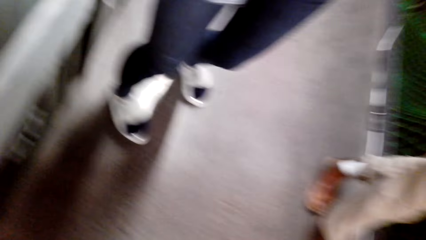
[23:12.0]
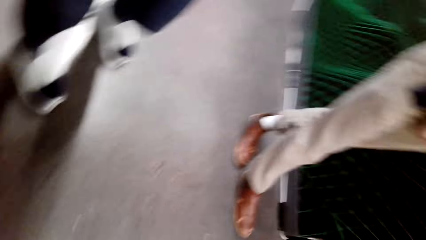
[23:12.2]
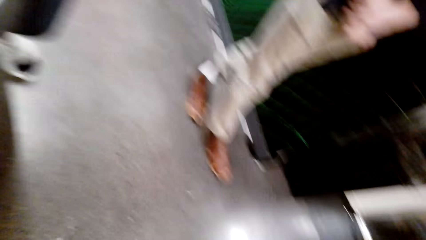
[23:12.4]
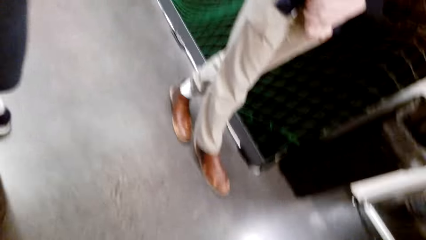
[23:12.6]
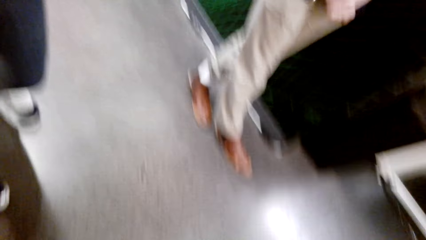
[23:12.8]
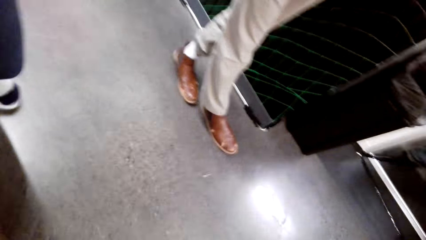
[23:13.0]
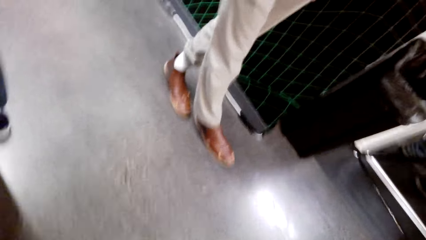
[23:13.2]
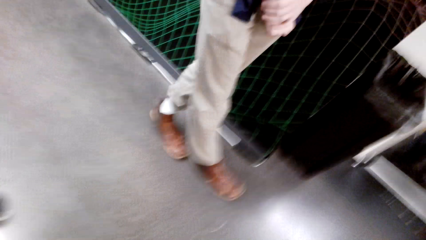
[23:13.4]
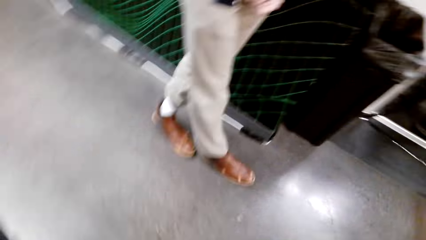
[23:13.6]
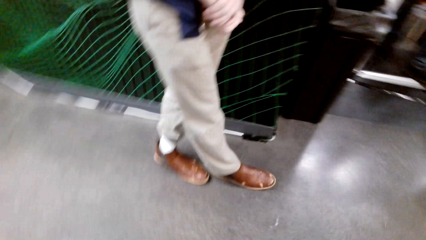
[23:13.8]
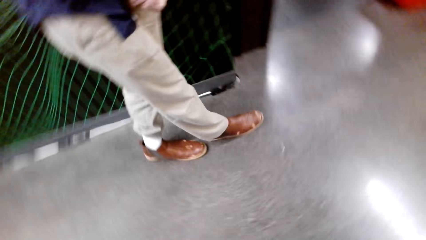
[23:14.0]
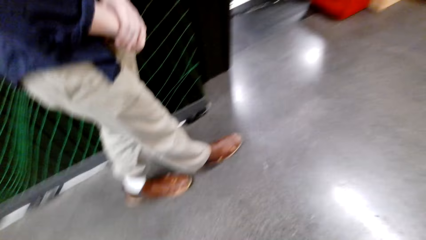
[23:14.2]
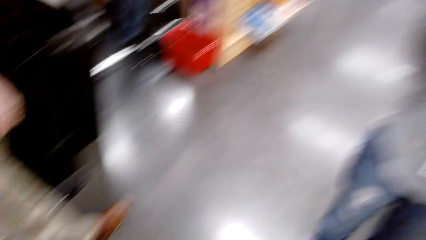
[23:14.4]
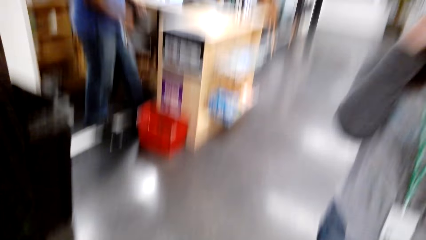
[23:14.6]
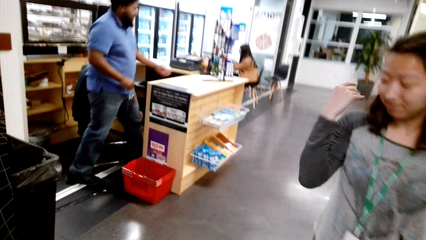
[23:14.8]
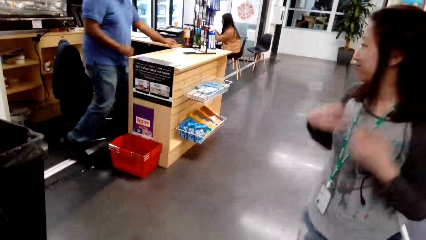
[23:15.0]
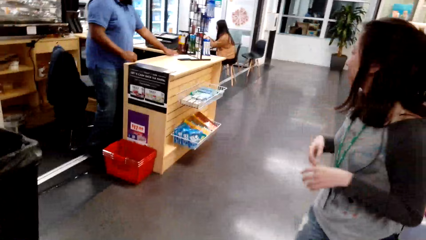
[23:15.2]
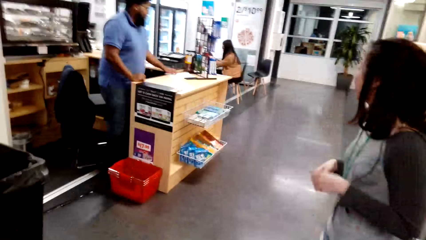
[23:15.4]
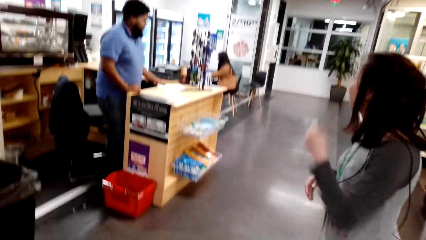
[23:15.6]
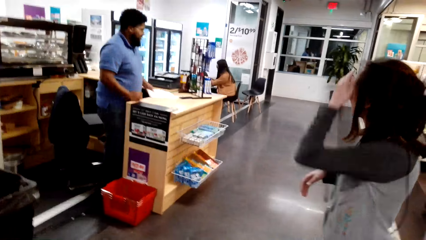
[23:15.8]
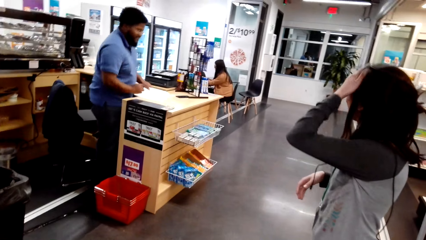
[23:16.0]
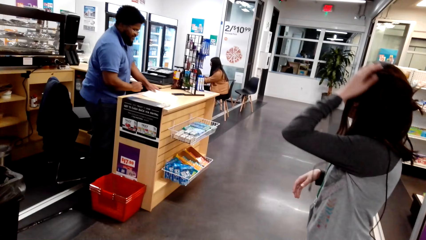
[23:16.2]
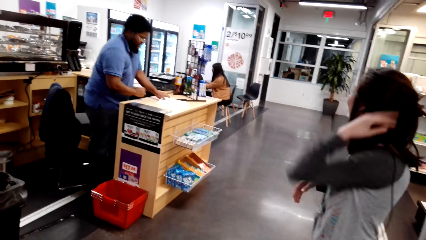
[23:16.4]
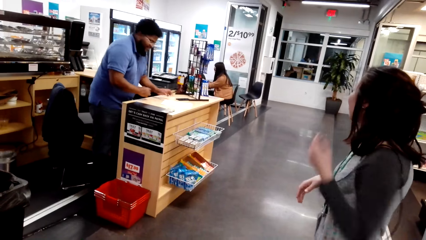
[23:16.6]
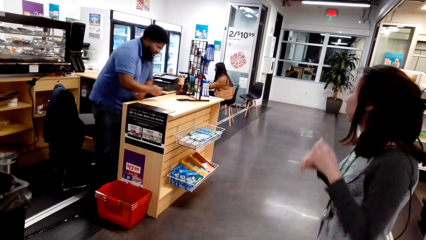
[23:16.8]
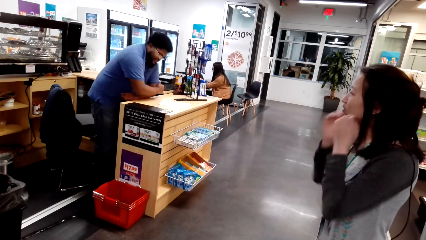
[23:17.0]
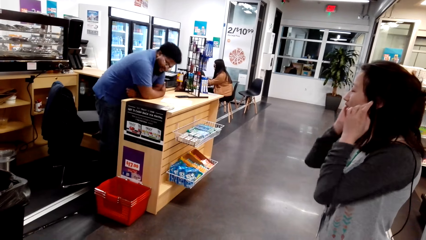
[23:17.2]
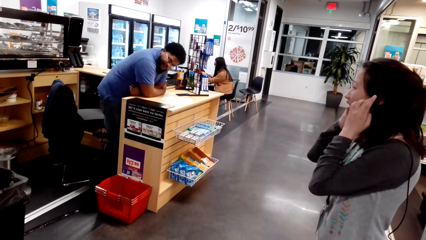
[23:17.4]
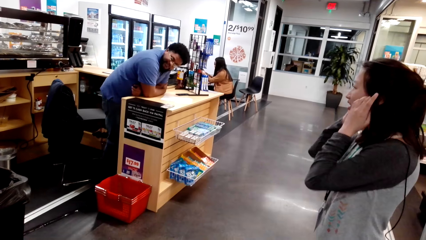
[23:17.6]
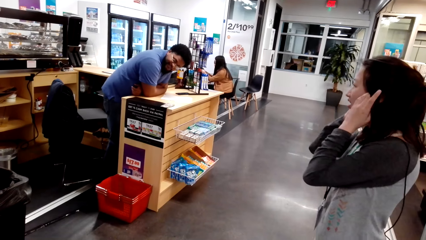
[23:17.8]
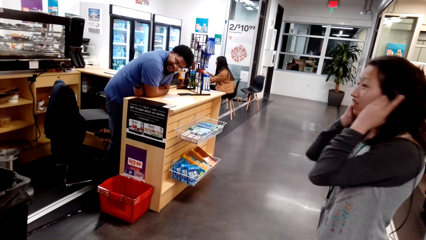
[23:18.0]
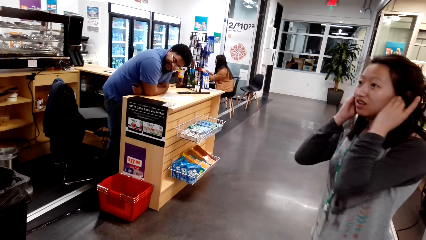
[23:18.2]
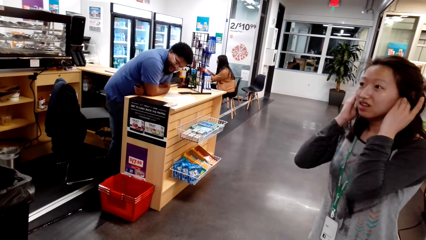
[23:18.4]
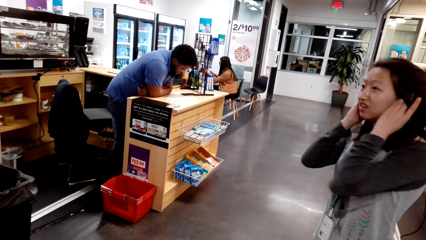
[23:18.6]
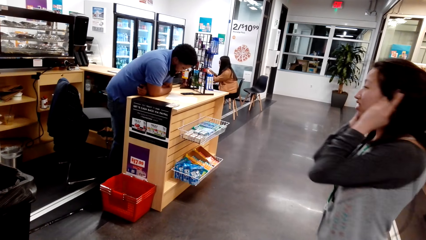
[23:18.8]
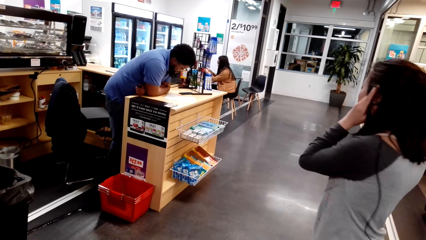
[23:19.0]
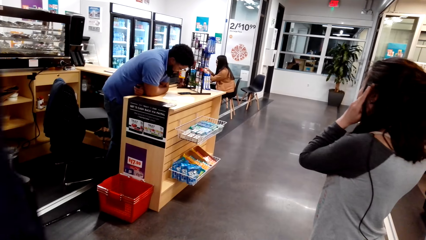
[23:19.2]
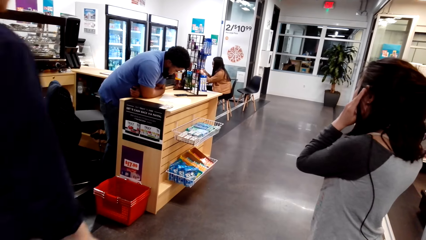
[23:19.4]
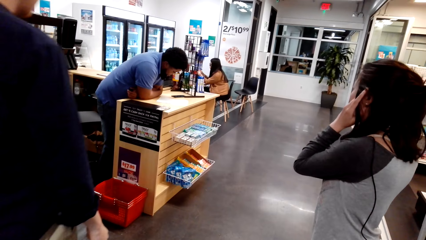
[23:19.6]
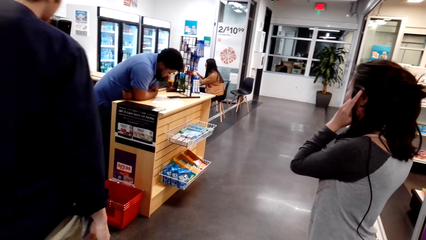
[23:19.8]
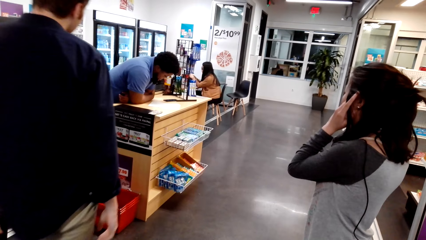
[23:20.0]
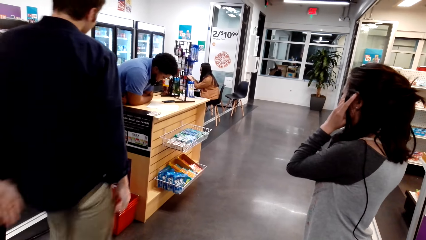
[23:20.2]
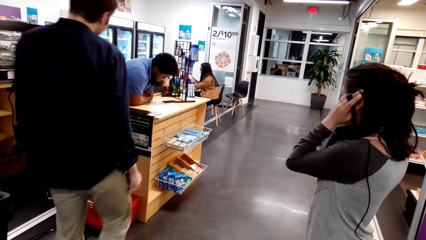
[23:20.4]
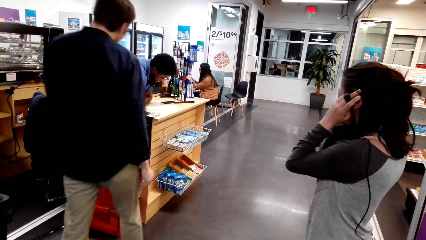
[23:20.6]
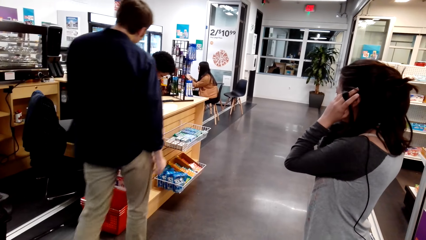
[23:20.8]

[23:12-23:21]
The camera wearer puts trash in a trash bin. They adjust a camera. They walk around a supermarket. They look around the supermarket. A lady rubs her head. A man moves a piece of paper on the counter. A cashier interacts with the camera wearer. The camera wearer looks around the supermarket. The lady looks around the supermarket. The man leans on the counter. Another man walks around the supermarket.
